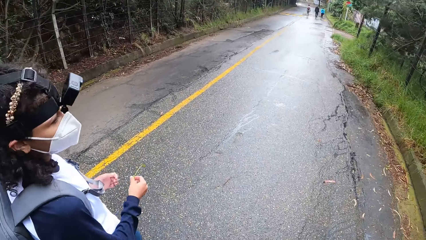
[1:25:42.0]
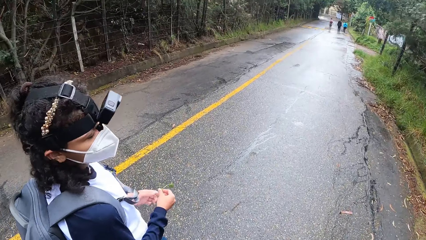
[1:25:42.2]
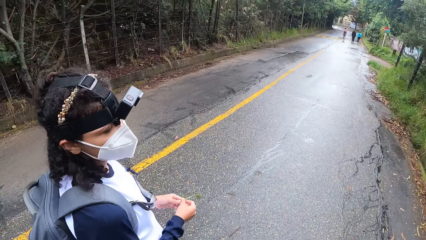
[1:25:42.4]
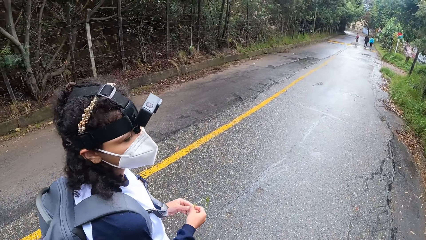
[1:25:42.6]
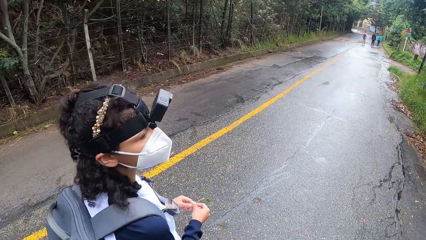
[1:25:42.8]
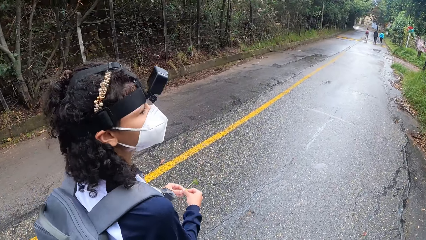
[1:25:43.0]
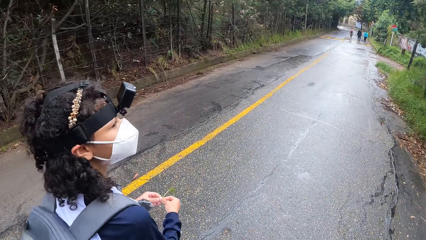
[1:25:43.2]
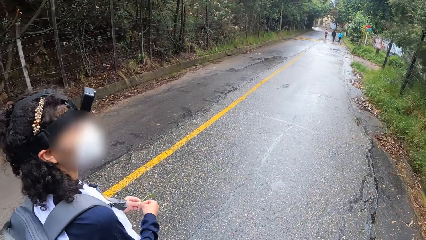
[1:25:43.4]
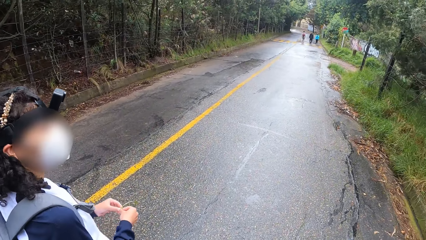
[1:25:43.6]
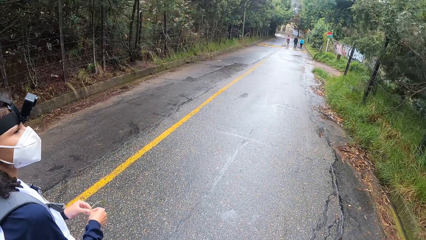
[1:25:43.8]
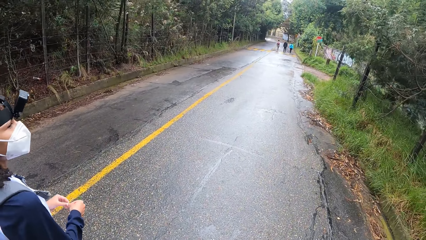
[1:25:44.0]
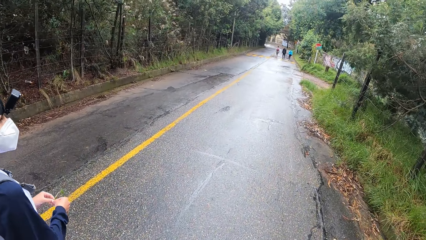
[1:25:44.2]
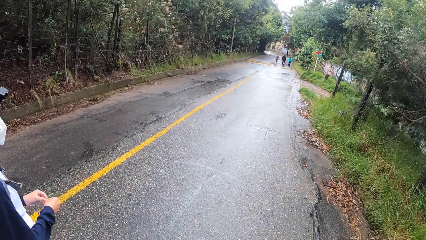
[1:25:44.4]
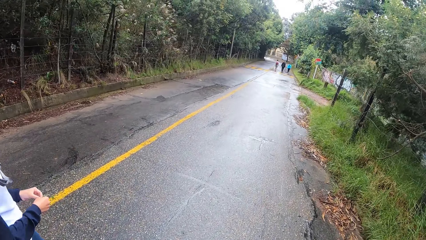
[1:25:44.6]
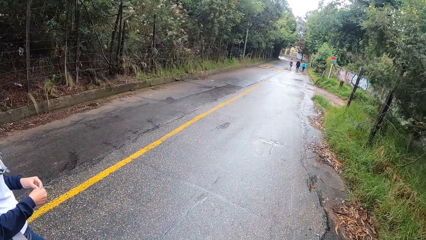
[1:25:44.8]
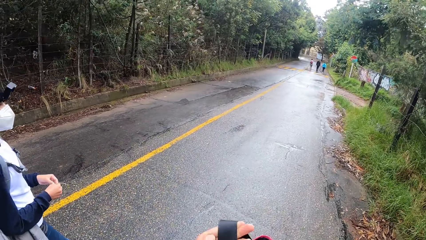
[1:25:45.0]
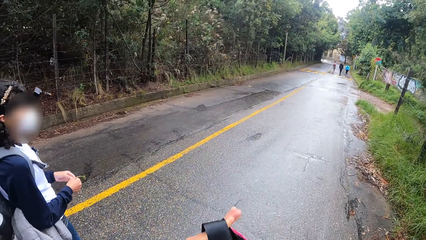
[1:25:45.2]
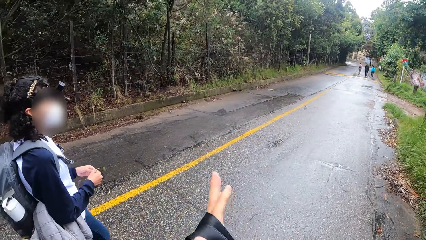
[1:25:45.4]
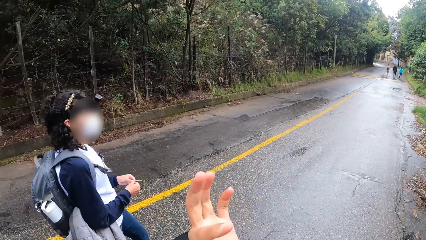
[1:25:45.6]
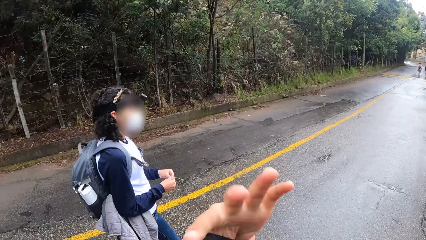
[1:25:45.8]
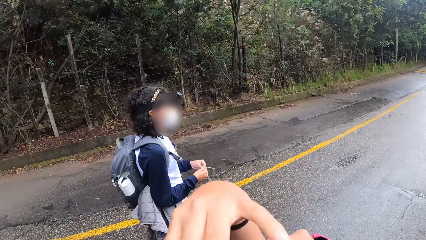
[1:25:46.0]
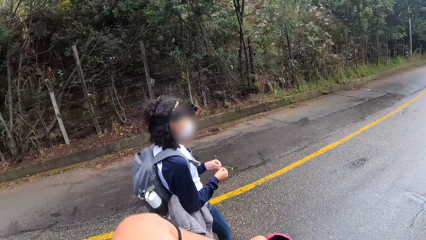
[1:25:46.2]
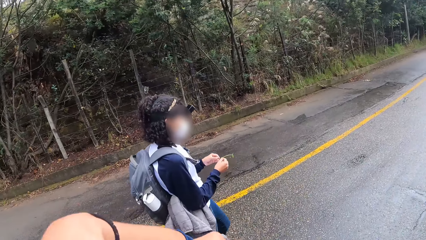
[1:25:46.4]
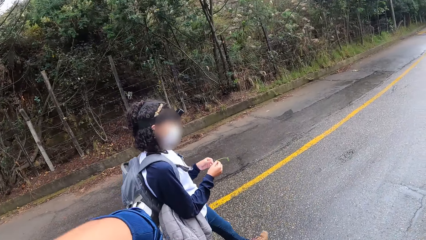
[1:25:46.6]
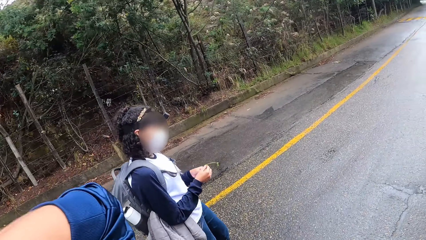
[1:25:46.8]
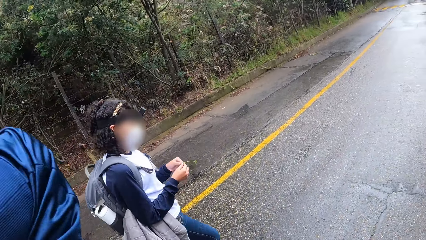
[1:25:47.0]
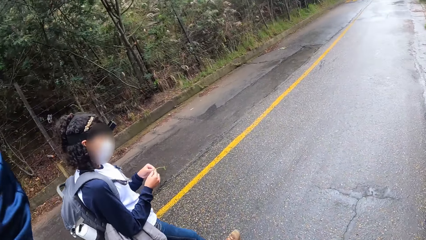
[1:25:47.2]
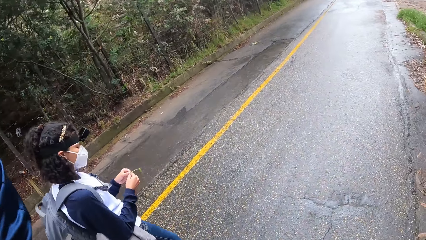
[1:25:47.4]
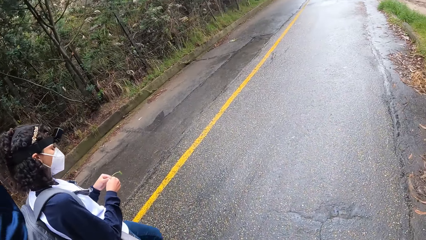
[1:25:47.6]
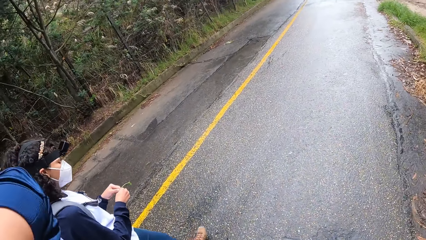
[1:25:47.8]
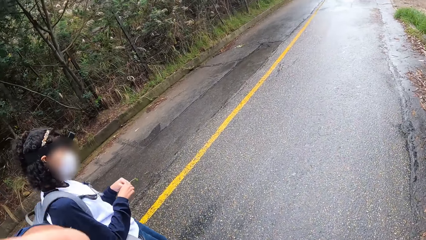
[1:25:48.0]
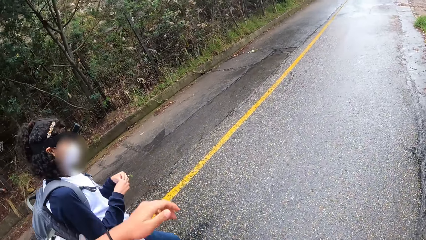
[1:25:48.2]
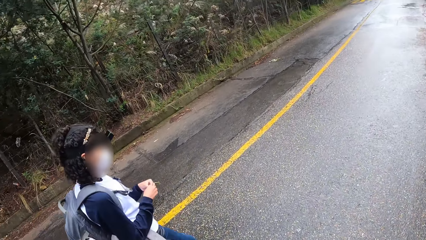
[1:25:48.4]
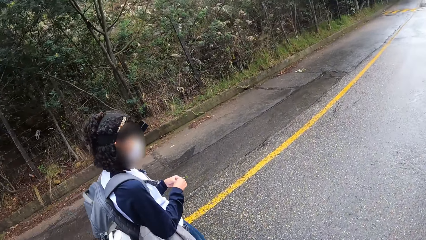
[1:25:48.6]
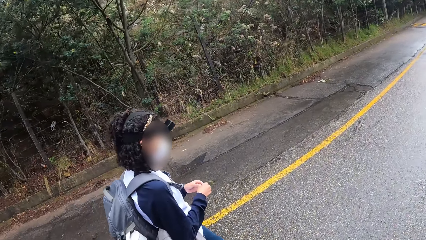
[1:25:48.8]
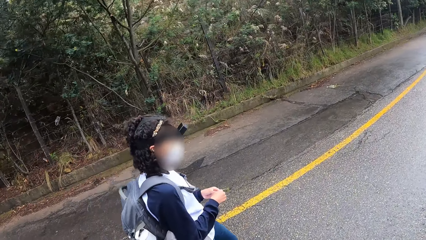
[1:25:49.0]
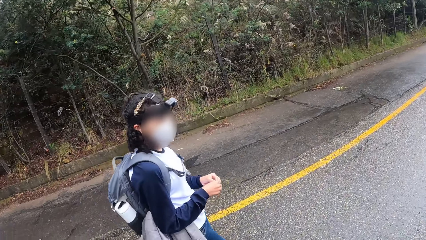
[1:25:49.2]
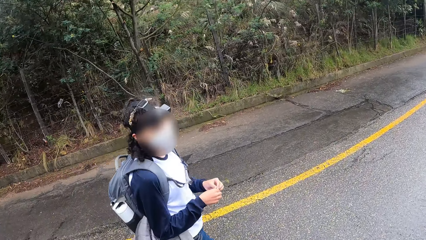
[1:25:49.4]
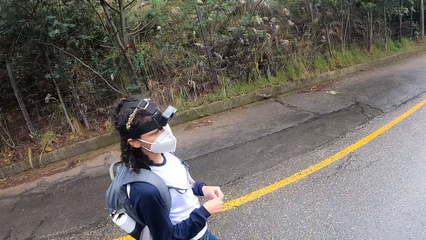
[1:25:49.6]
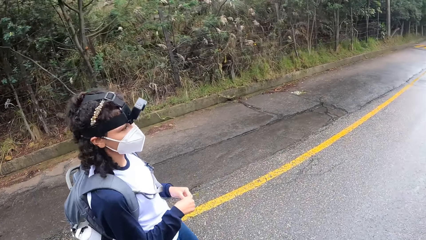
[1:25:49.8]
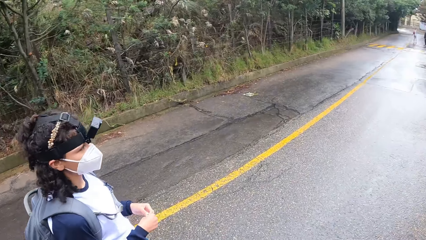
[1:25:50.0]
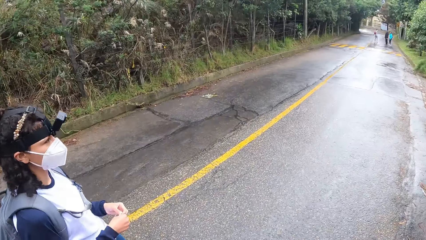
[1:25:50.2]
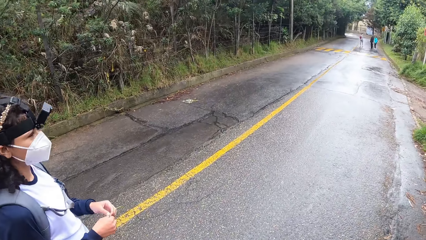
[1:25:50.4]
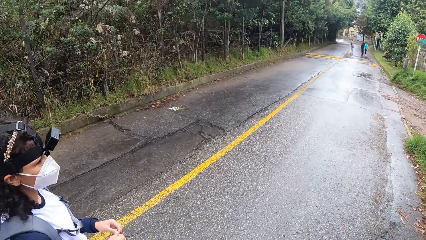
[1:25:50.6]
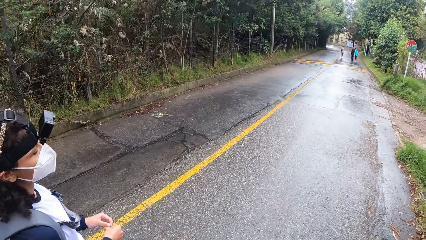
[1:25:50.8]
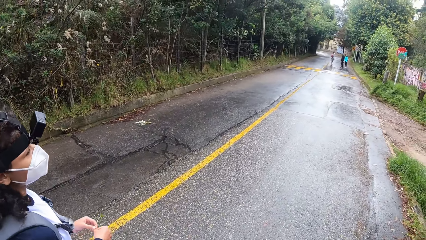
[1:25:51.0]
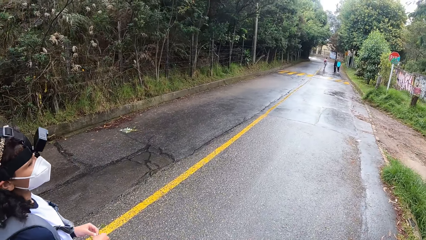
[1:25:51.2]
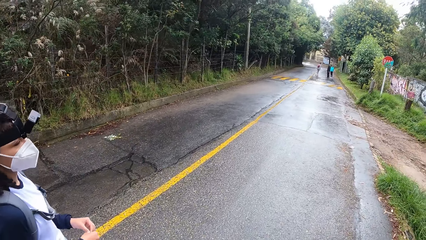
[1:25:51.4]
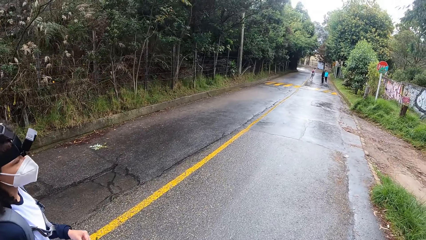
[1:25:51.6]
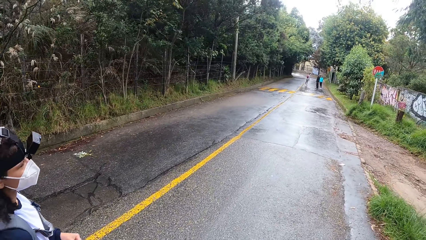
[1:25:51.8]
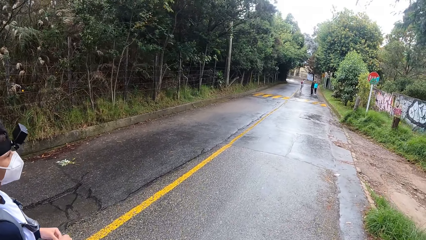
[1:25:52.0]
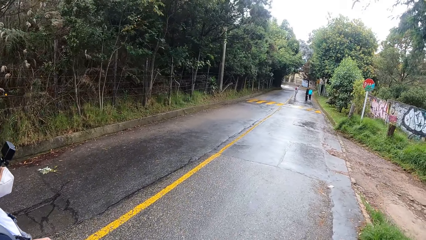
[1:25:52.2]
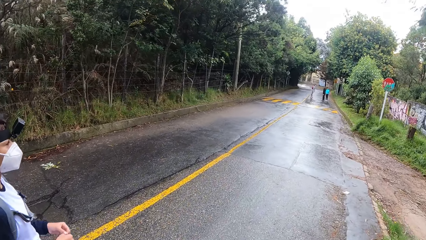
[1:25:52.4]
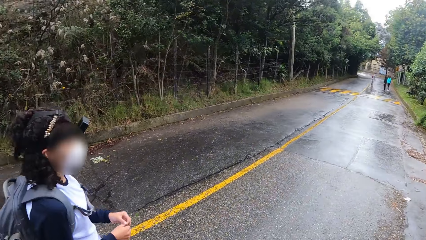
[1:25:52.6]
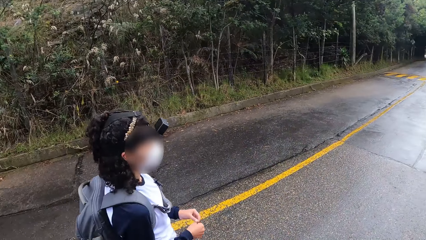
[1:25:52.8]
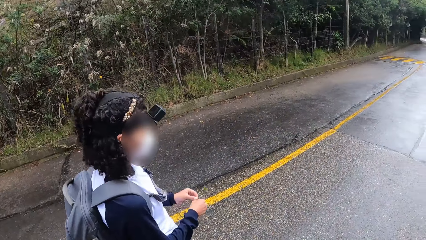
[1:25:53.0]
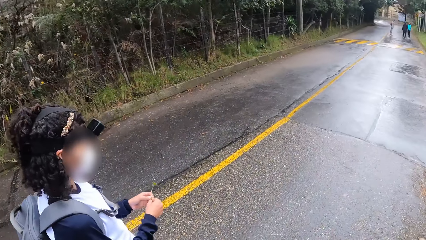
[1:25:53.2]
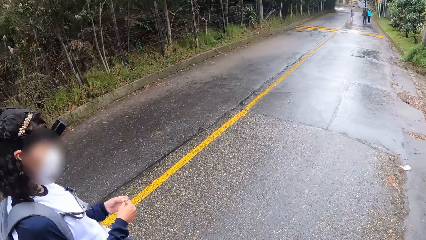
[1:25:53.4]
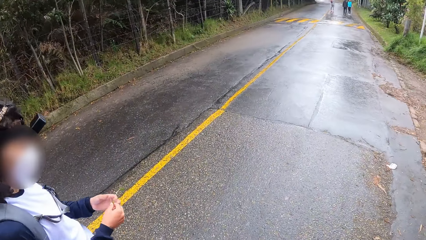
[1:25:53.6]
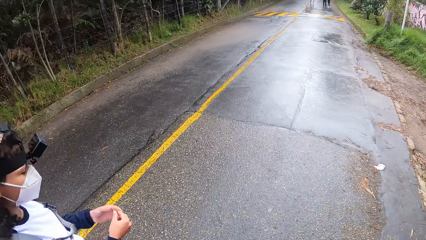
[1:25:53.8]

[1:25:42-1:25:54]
The woman fiddles with the plant with both hands. The camera wearer adjusts a bag strap on his left hand. He lifts the hand. He walks on the road.

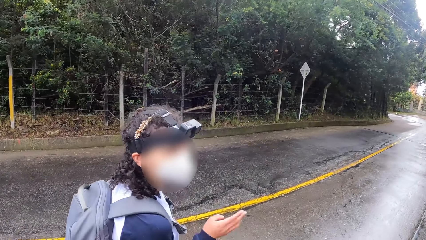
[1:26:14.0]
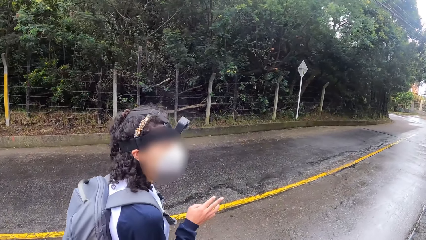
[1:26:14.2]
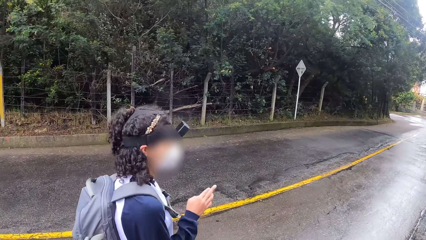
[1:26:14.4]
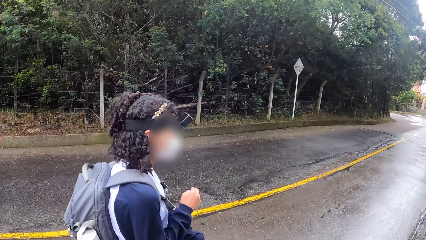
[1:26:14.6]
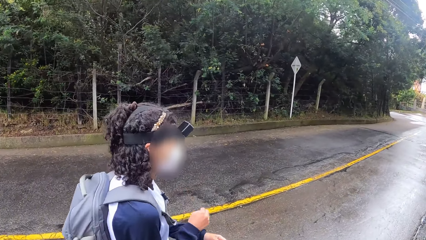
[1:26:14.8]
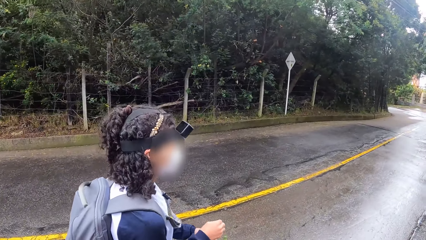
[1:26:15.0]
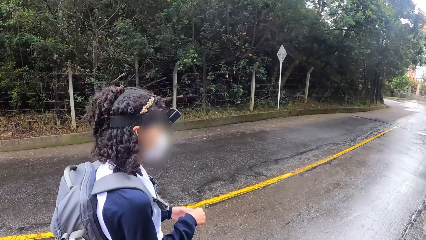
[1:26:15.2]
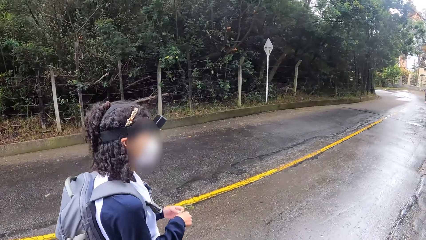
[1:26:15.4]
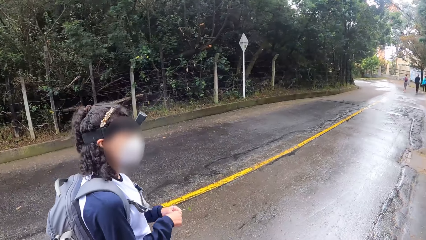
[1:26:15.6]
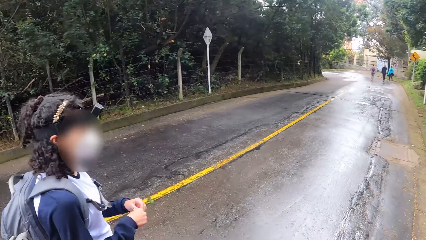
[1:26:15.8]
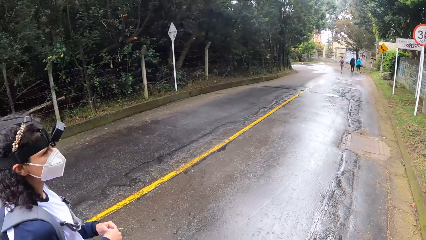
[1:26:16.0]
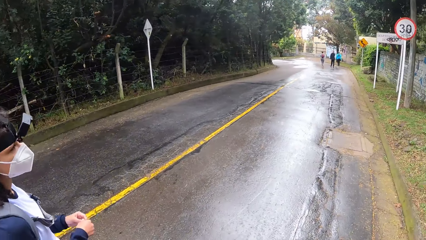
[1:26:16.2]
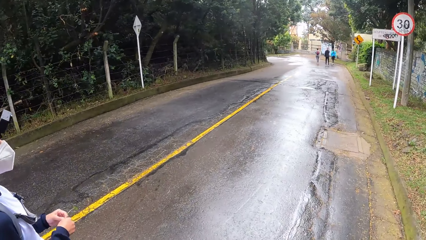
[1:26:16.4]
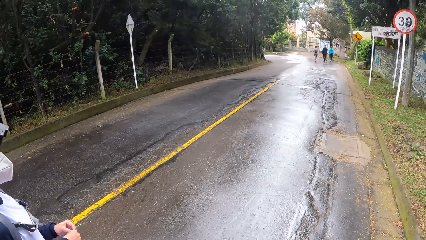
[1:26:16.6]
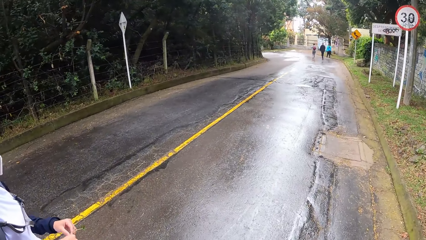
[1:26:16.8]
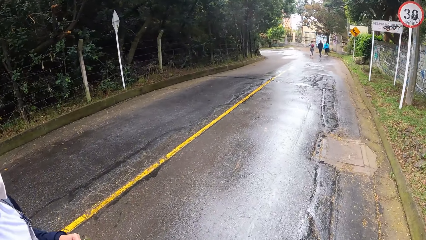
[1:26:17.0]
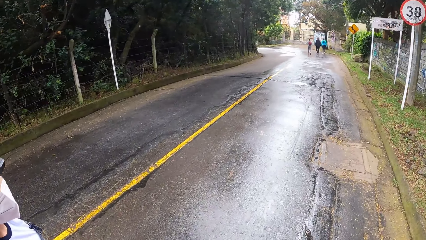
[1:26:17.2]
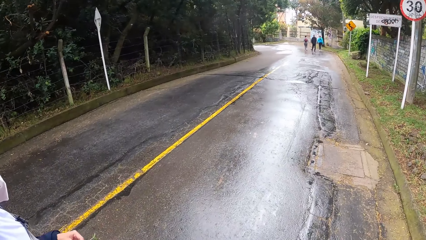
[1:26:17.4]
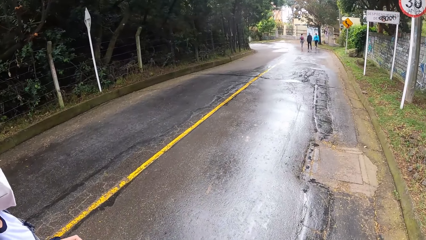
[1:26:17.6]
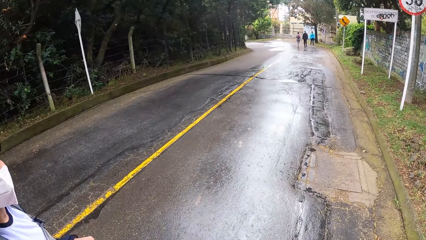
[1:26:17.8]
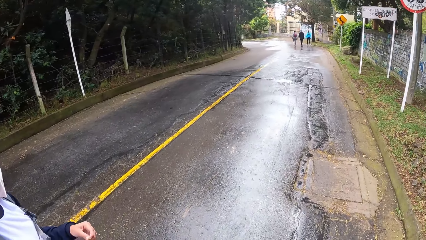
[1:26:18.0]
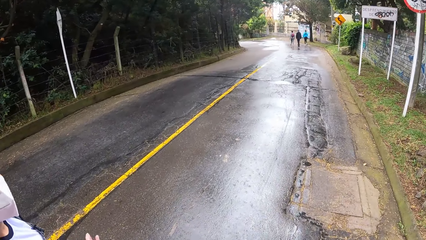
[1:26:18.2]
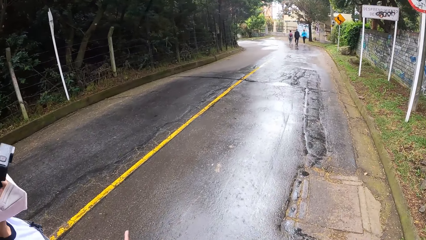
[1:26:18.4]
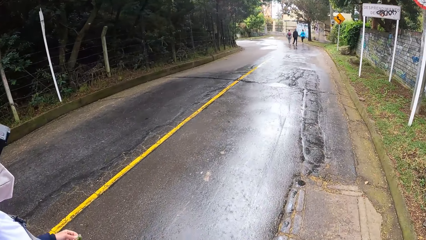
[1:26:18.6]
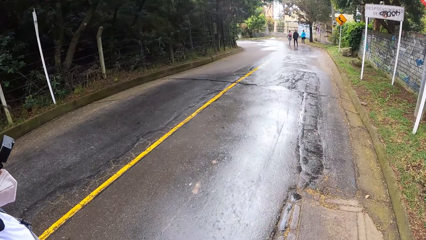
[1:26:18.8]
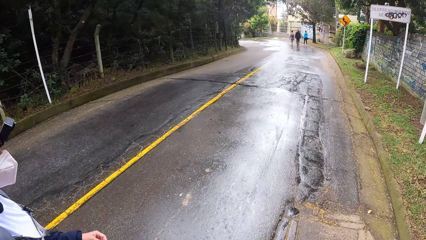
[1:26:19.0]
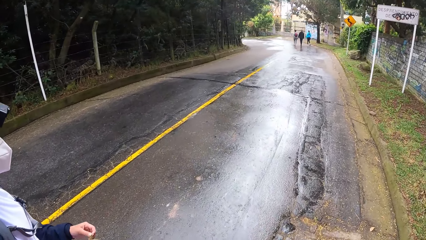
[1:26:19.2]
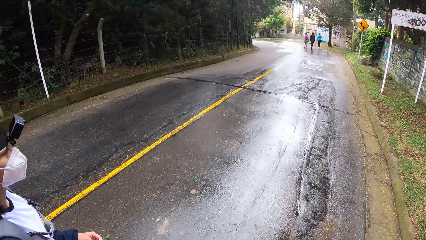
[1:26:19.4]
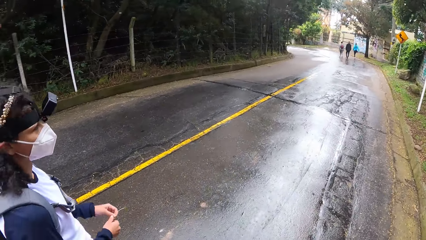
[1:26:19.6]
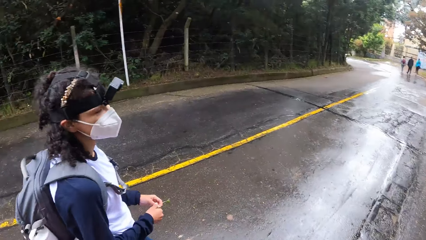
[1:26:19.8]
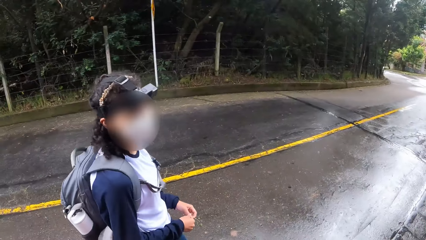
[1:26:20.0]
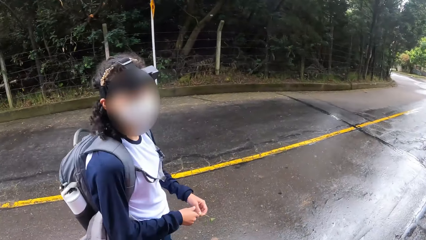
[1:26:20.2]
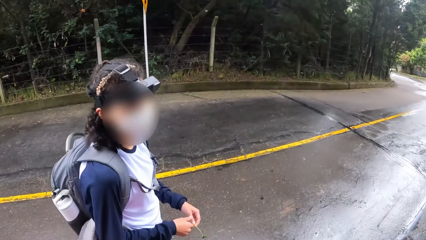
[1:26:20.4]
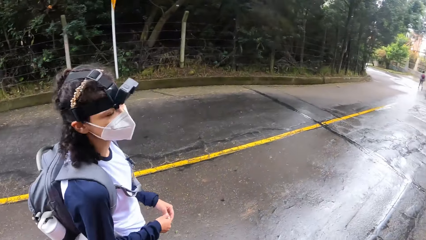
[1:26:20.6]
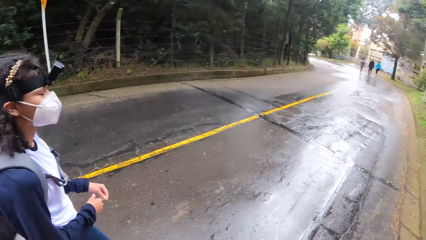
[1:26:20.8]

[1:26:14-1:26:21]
The woman holds the leaf with both hands.
